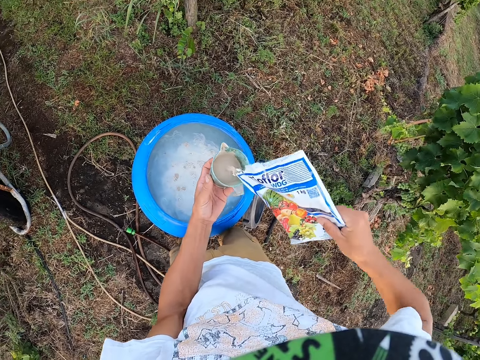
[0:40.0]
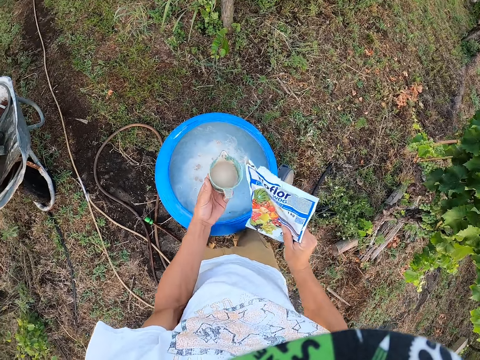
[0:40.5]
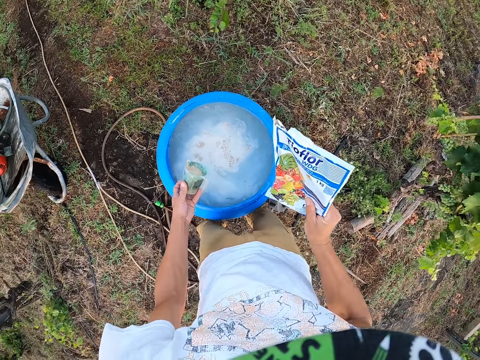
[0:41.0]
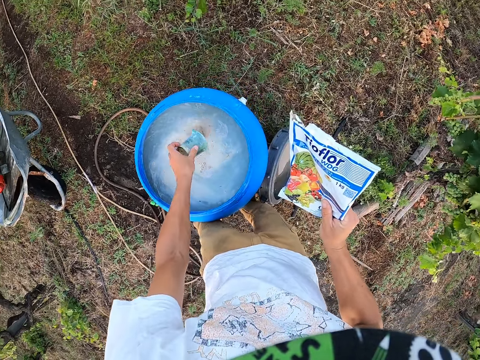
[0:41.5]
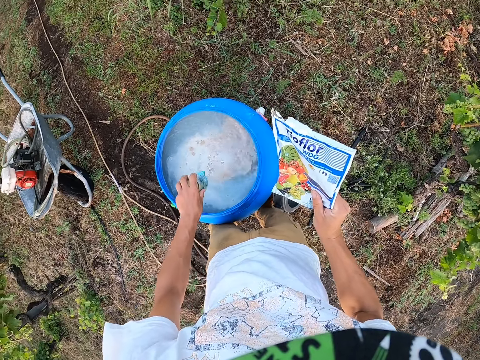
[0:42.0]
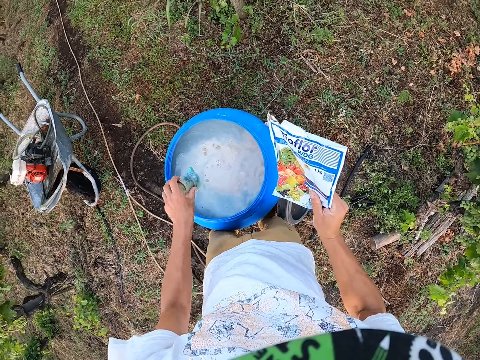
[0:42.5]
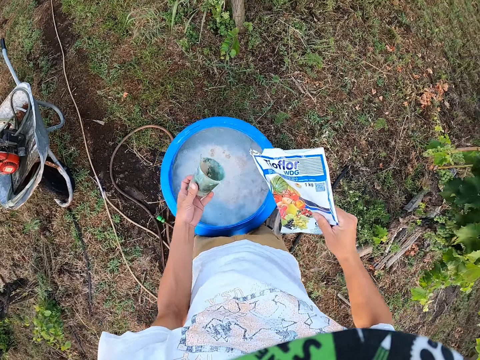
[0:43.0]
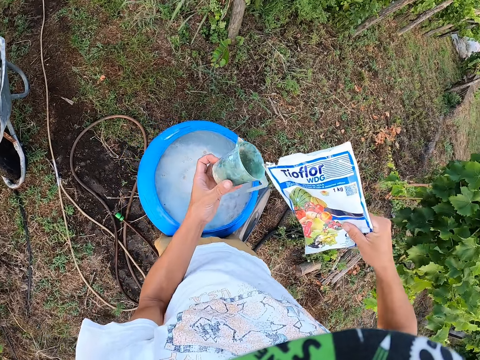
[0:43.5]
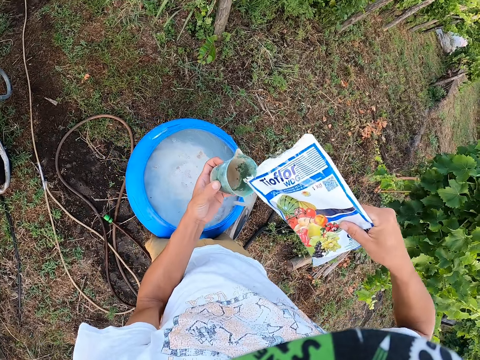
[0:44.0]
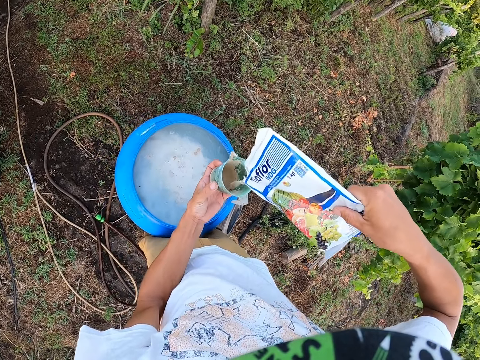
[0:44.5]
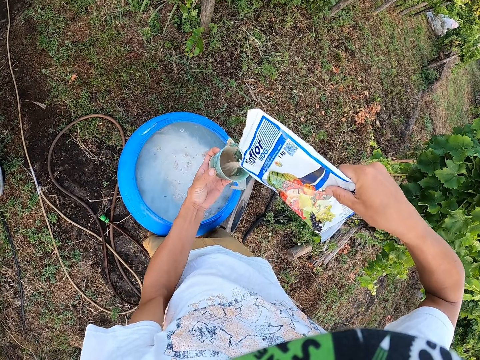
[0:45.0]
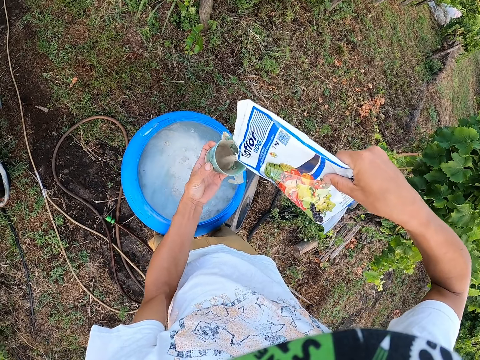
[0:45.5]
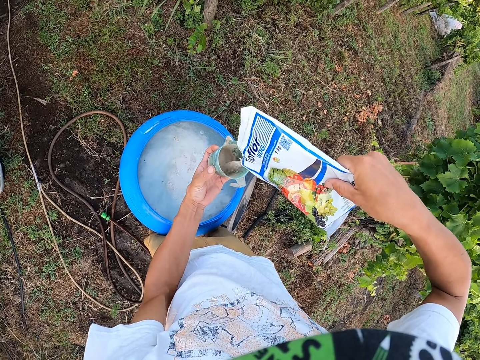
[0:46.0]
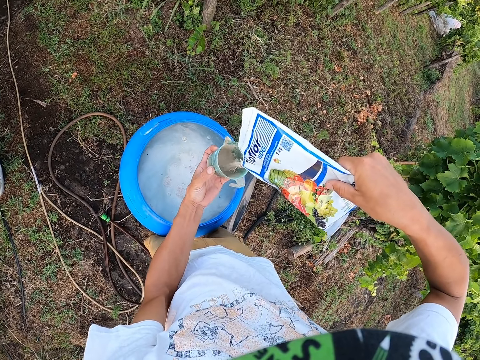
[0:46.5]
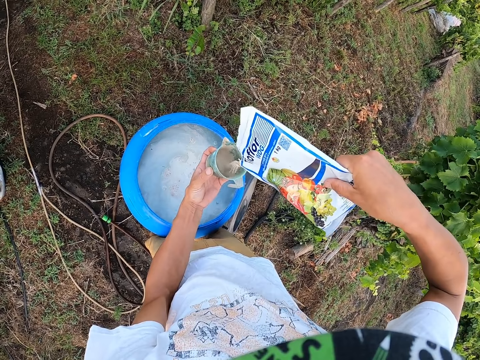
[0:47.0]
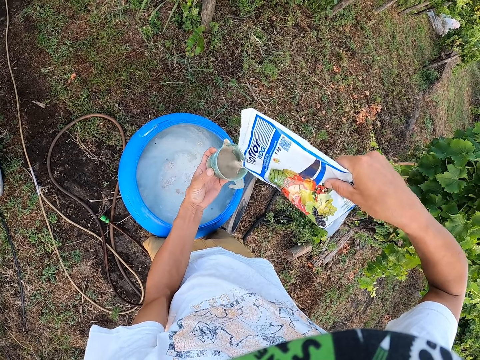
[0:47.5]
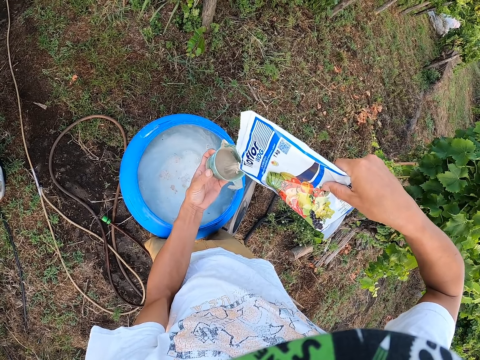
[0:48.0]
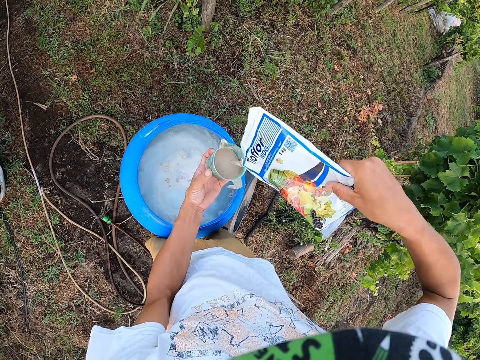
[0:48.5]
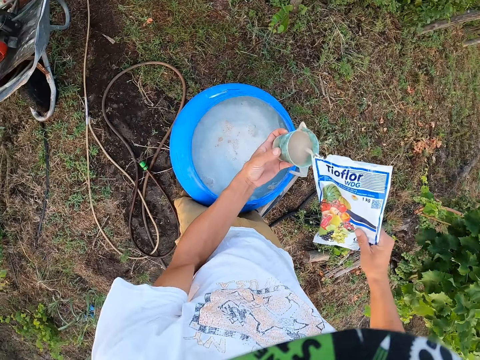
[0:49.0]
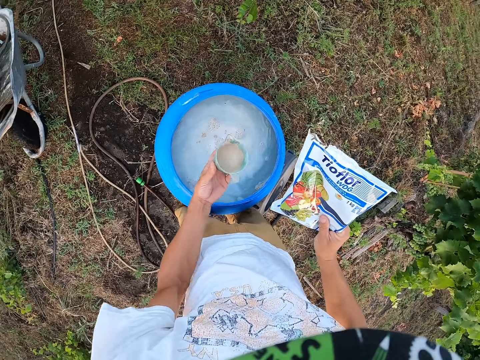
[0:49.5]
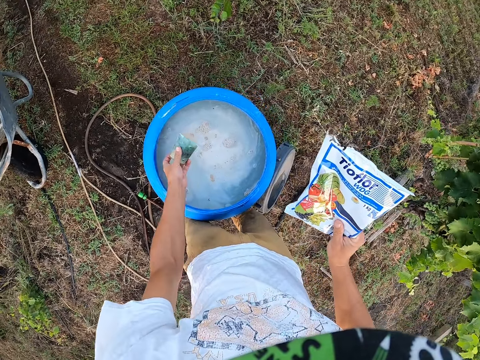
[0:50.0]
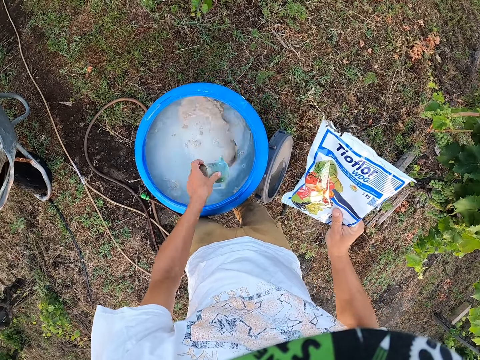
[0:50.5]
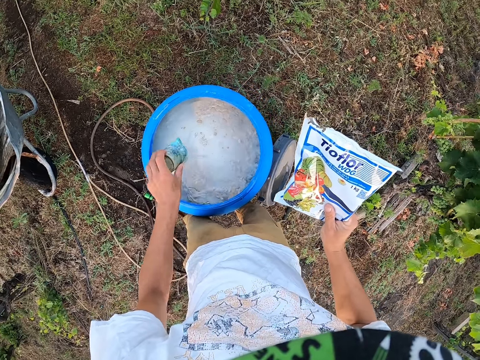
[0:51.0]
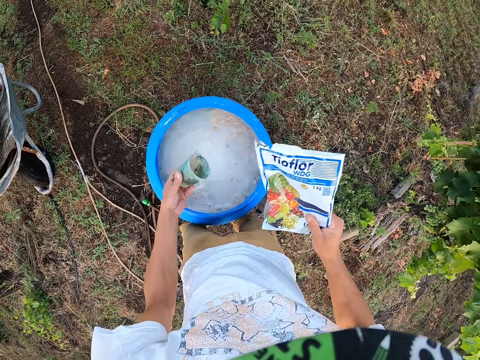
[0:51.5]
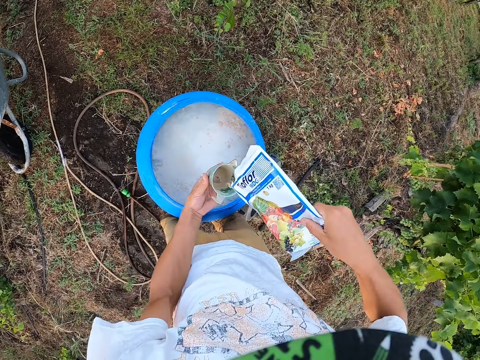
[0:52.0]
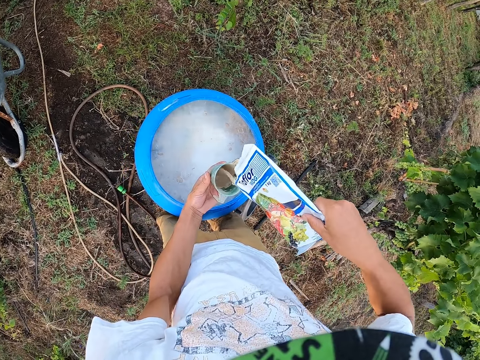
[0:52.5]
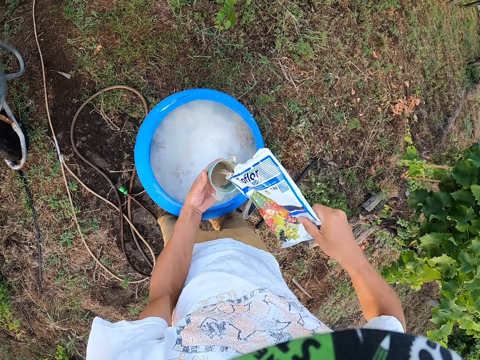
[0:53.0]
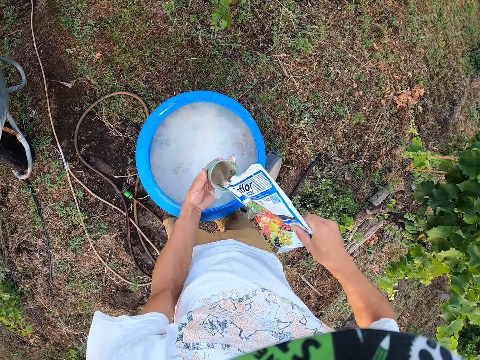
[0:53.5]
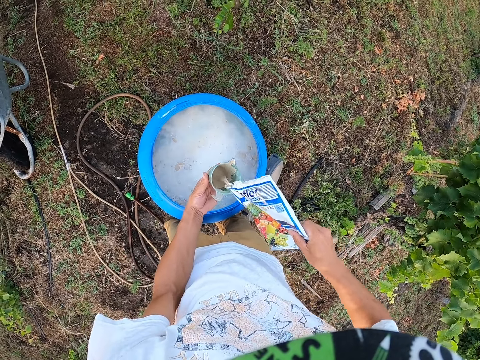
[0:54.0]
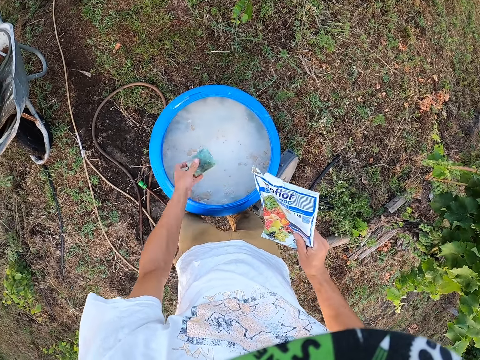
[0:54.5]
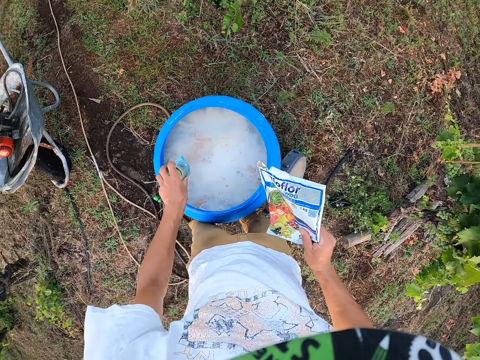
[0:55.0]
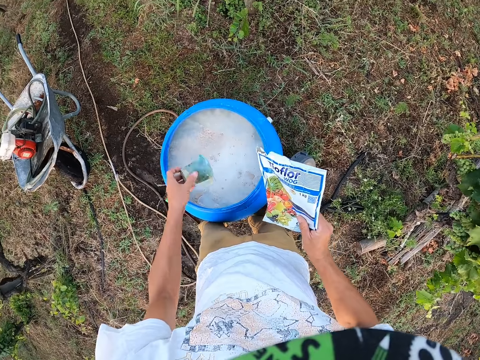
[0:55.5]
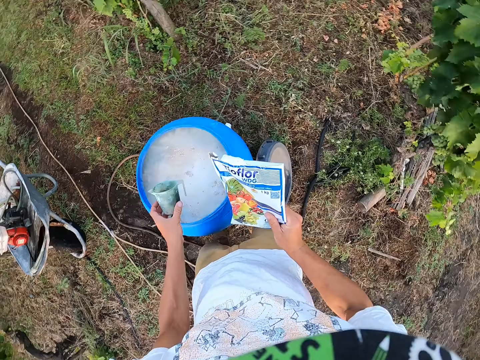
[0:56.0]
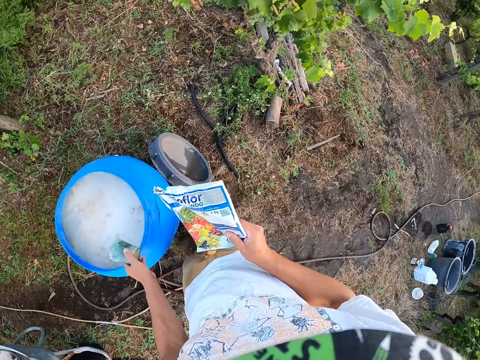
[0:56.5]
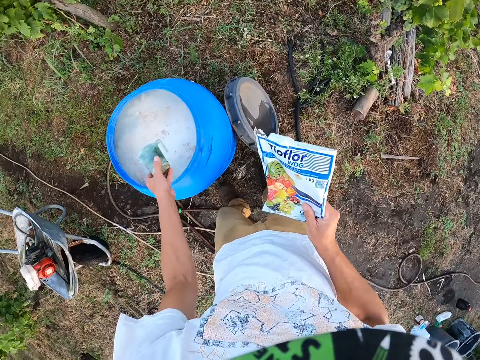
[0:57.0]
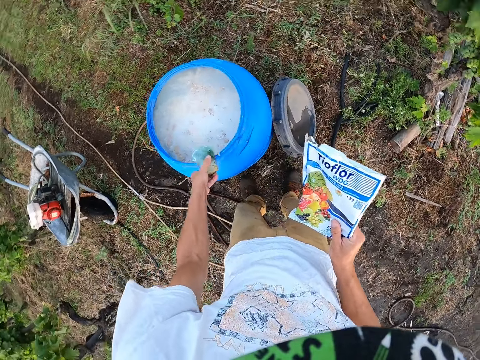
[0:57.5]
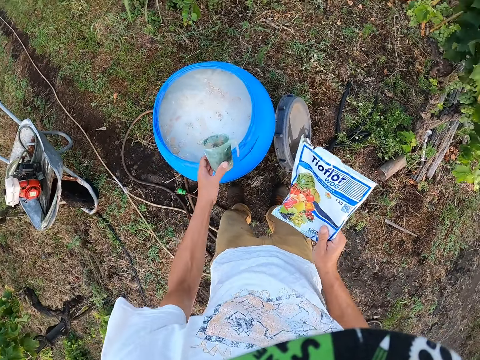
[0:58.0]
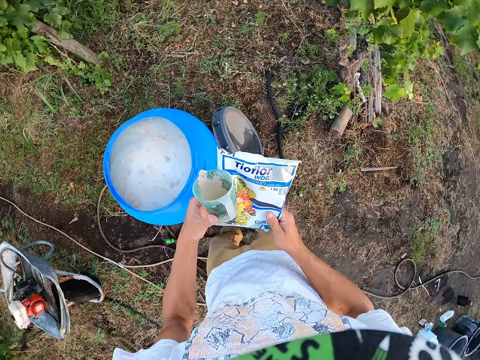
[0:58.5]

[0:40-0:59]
The camera wearer pours the fungicide into the drum of water from the cup. They pour the fungicide in the cup. They pour the fungicide into the drum of water from the cup. They pour the fungicide in the cup. They pour the fungicide into the drum of water from the cup. They hit the cup on the drum of water.

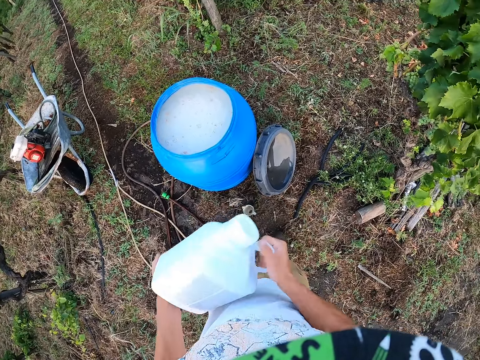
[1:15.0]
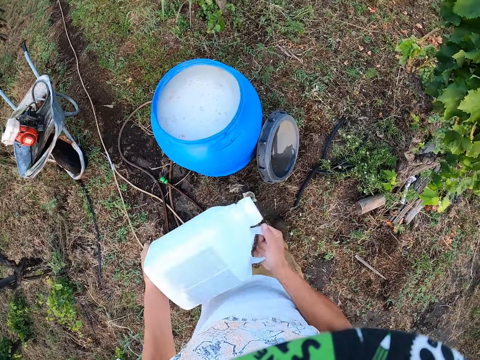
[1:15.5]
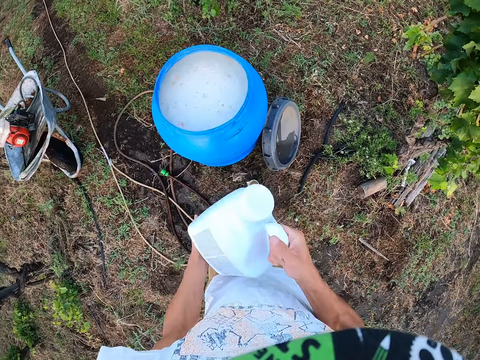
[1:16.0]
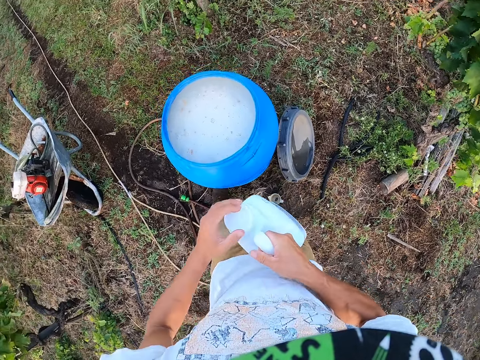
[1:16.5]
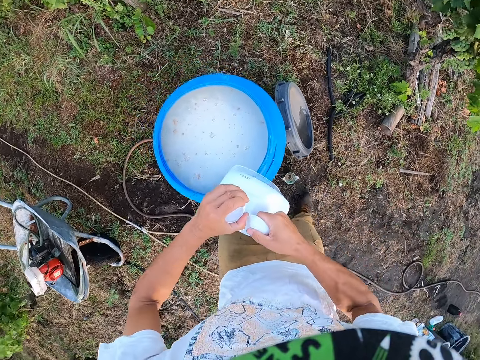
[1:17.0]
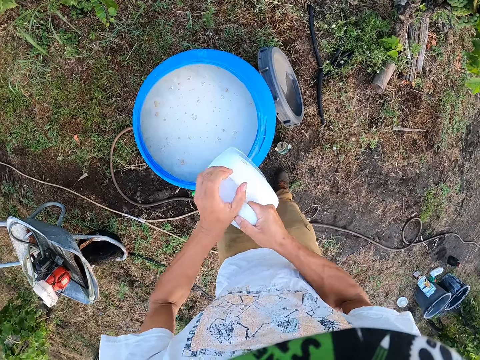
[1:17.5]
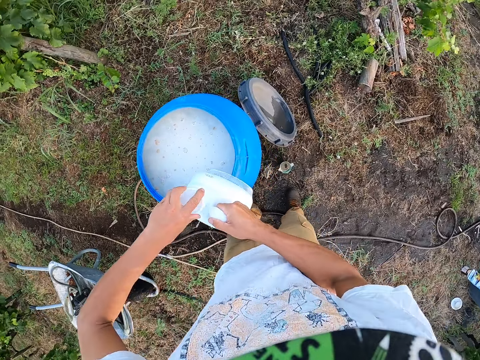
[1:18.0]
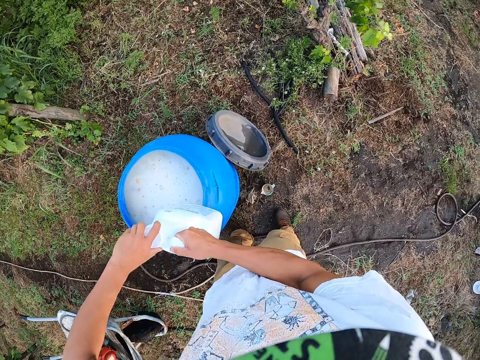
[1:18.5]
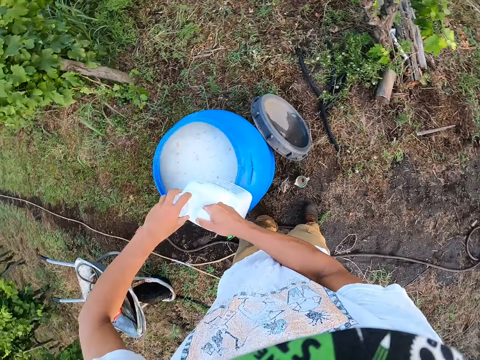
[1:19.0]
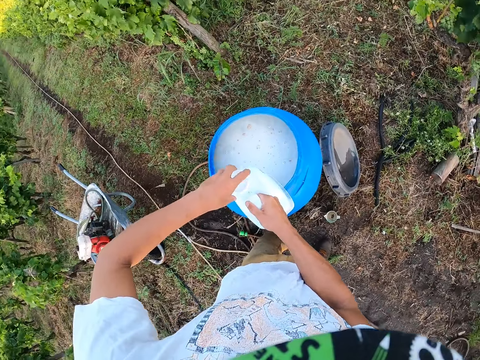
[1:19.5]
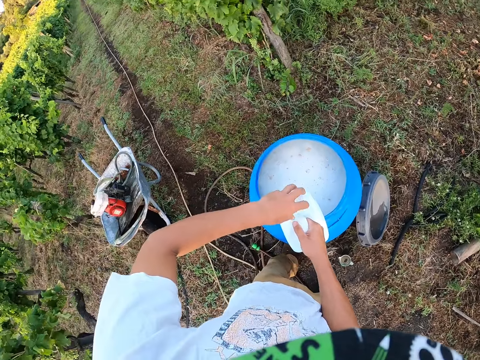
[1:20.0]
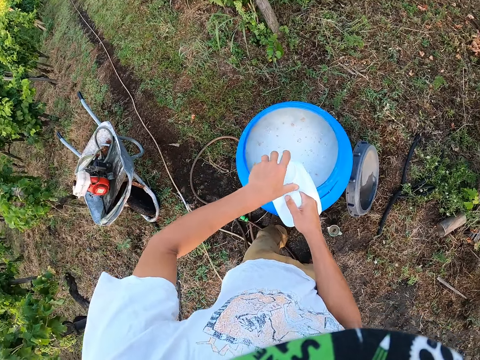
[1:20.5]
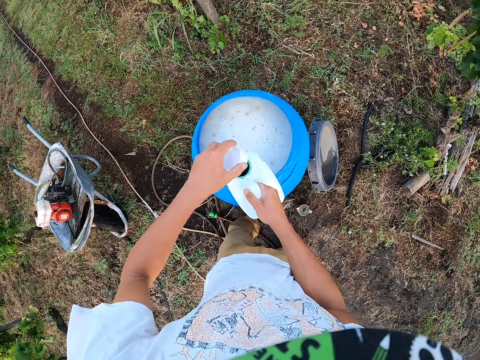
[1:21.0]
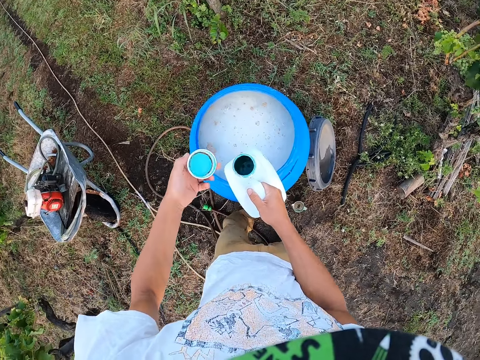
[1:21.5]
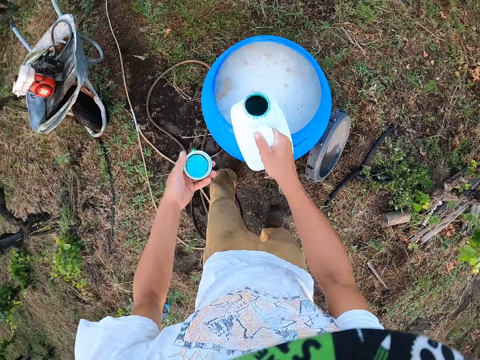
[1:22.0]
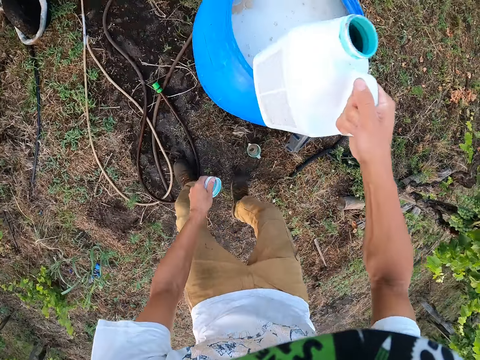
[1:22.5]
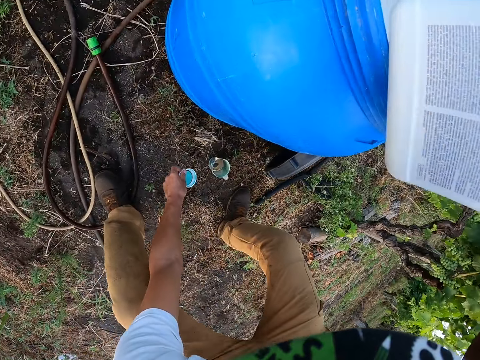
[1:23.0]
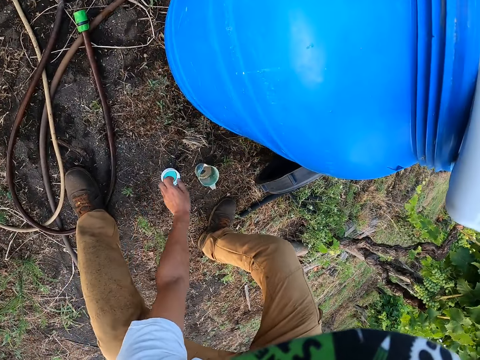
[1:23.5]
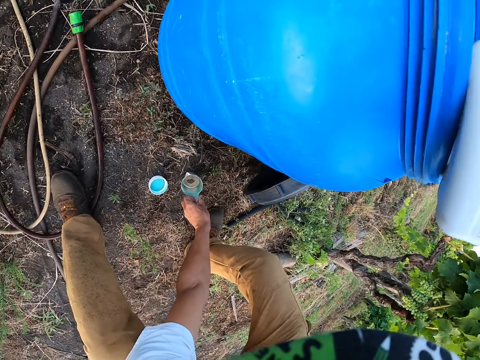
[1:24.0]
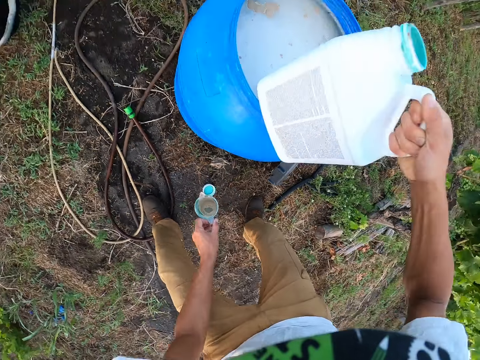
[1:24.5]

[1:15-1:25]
The camera wearer opens the white keg. They rest the white keg on the drum of water. They open the white keg. They drop the cover of the white keg on the floor. They pick up the jug.
